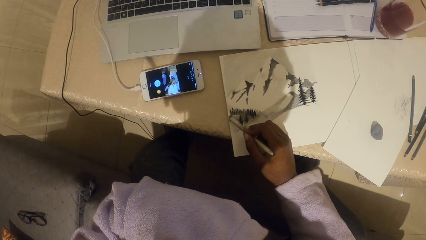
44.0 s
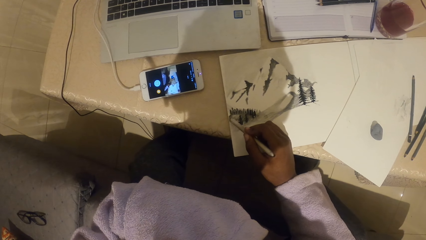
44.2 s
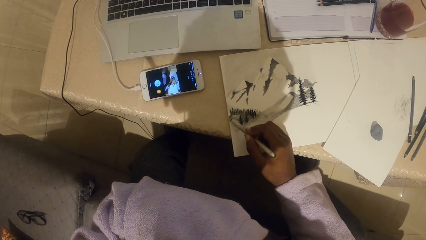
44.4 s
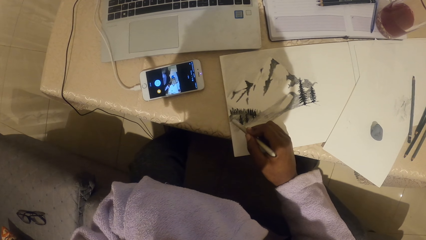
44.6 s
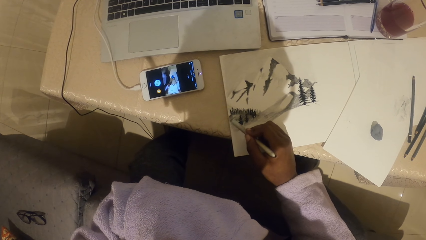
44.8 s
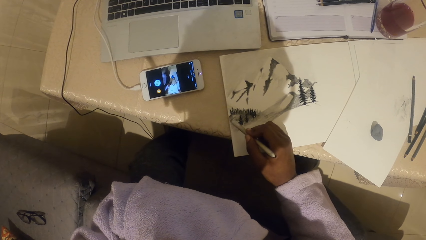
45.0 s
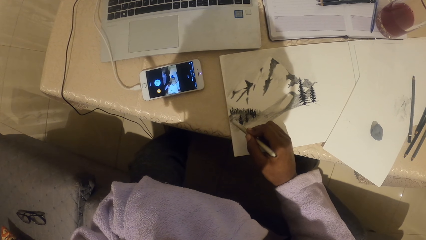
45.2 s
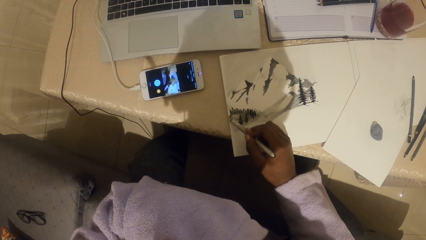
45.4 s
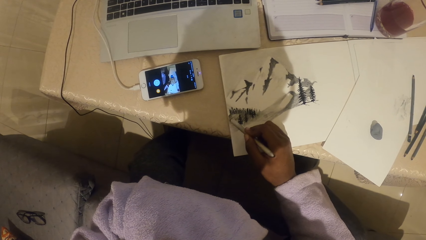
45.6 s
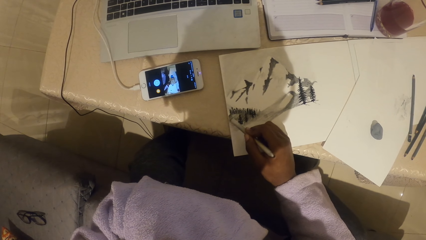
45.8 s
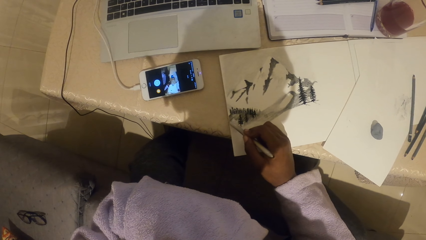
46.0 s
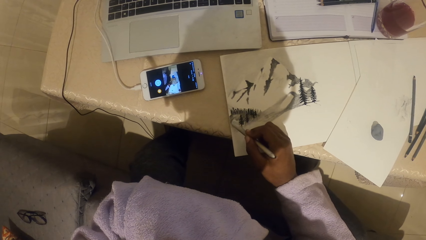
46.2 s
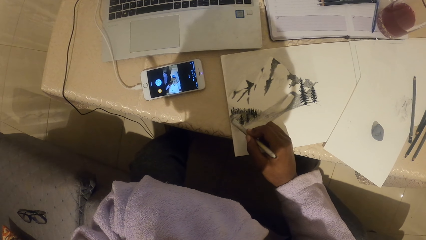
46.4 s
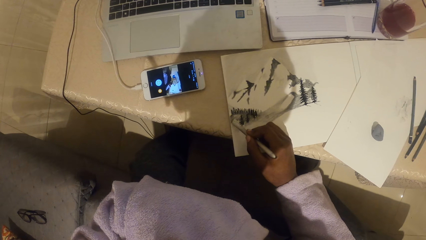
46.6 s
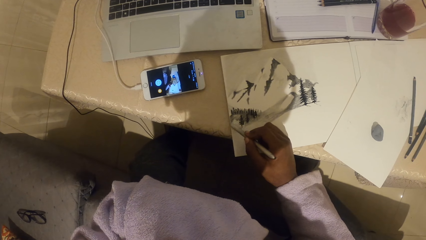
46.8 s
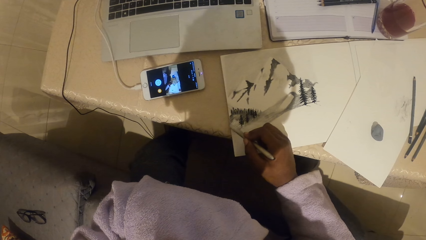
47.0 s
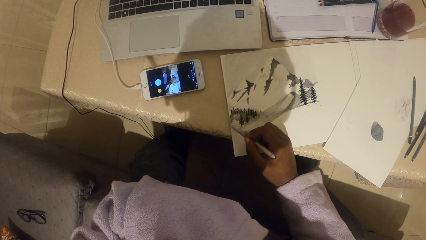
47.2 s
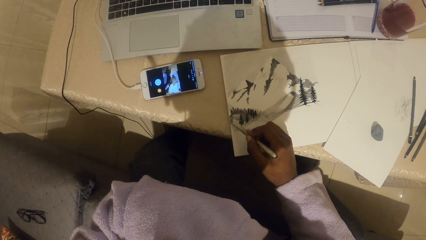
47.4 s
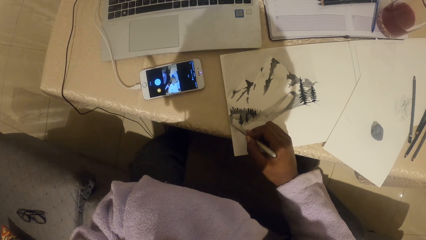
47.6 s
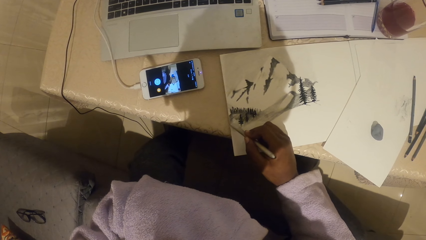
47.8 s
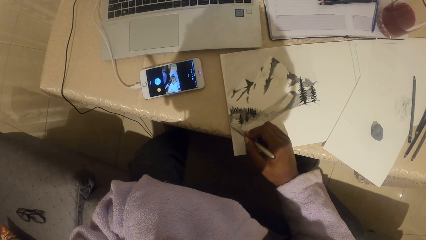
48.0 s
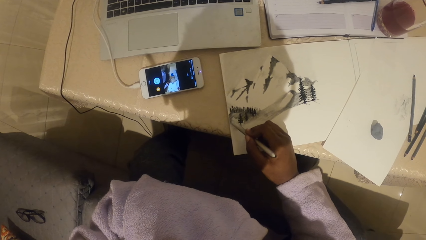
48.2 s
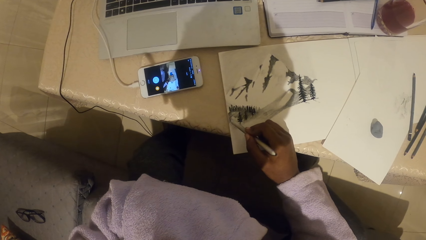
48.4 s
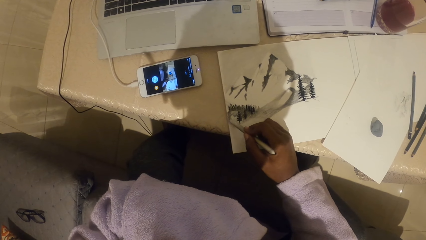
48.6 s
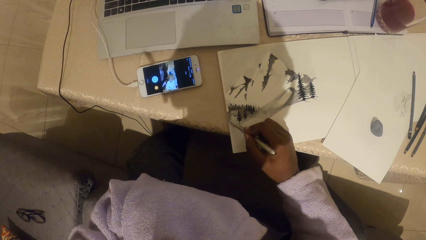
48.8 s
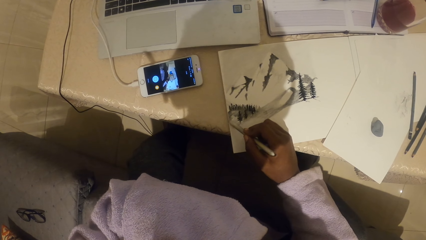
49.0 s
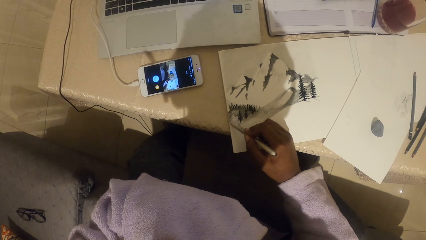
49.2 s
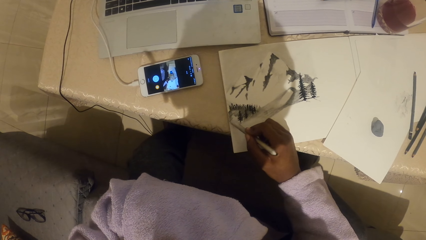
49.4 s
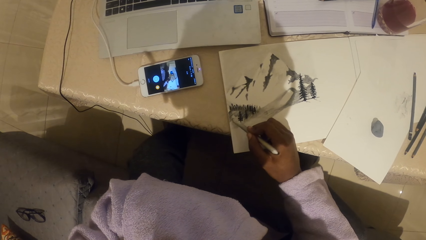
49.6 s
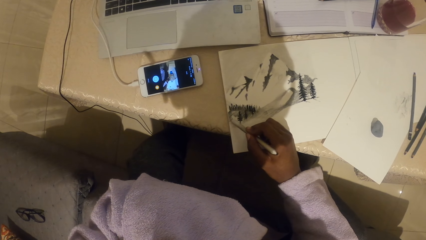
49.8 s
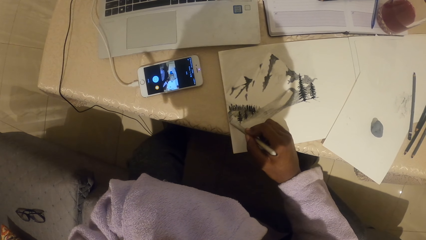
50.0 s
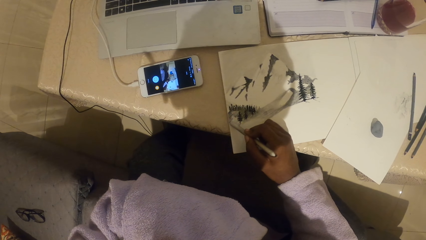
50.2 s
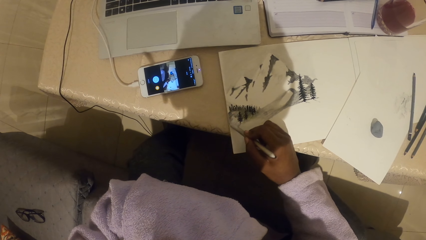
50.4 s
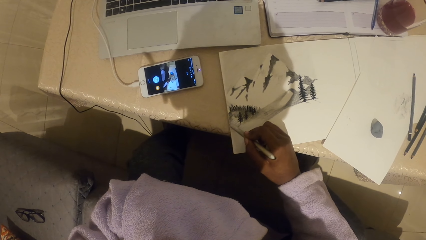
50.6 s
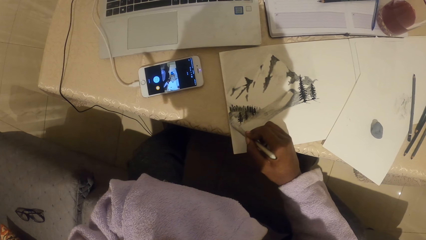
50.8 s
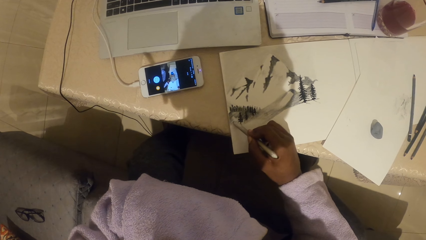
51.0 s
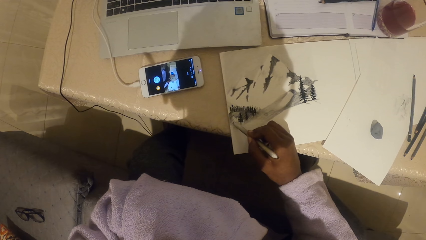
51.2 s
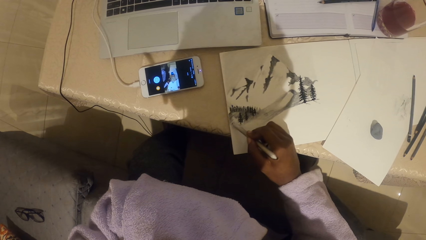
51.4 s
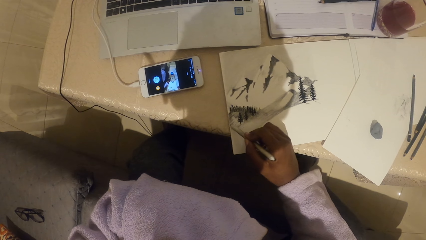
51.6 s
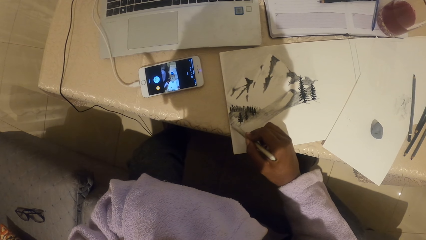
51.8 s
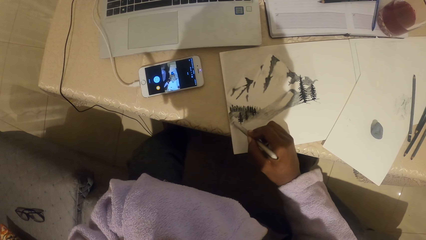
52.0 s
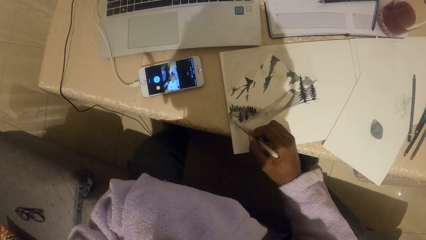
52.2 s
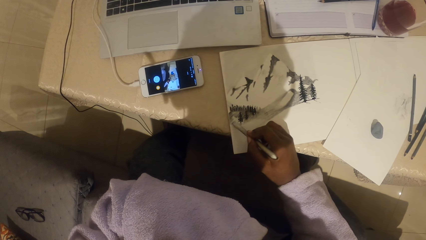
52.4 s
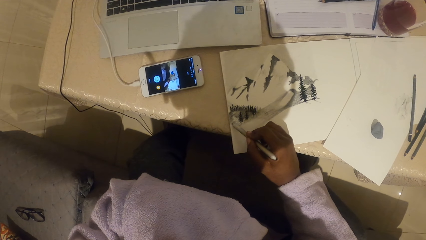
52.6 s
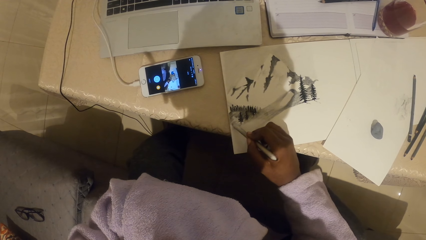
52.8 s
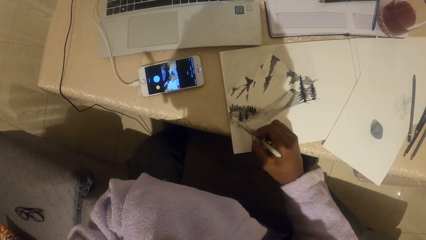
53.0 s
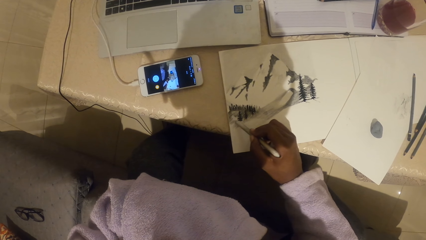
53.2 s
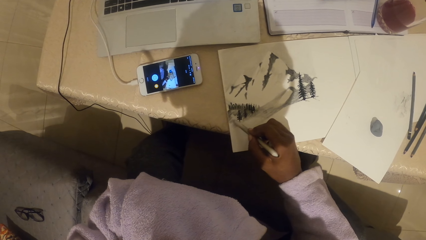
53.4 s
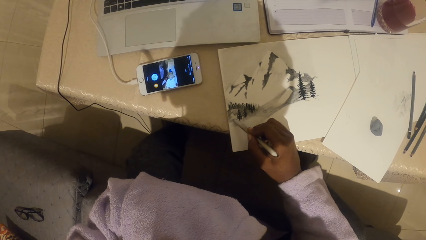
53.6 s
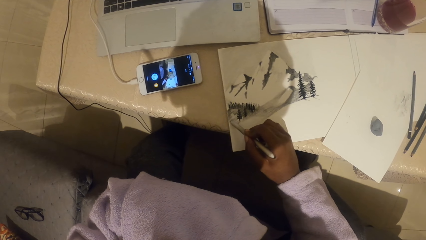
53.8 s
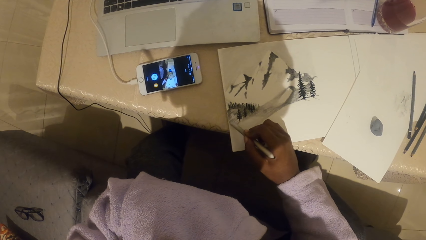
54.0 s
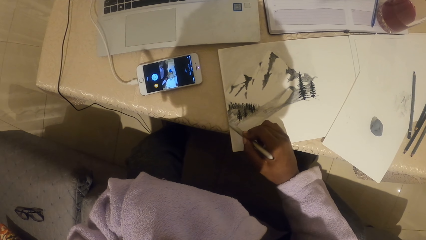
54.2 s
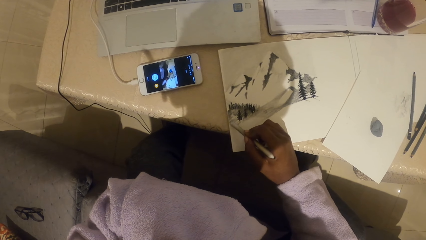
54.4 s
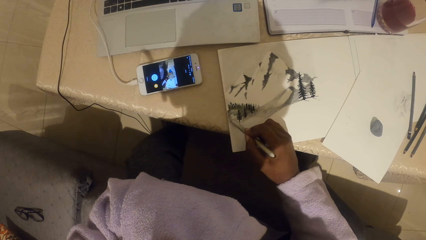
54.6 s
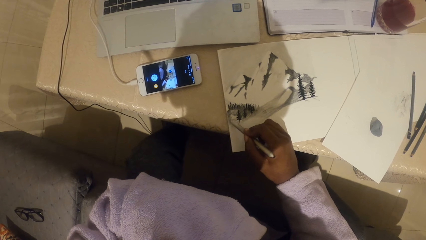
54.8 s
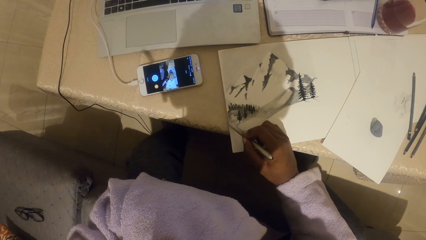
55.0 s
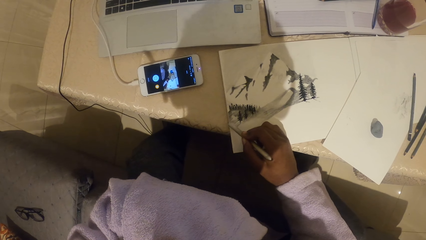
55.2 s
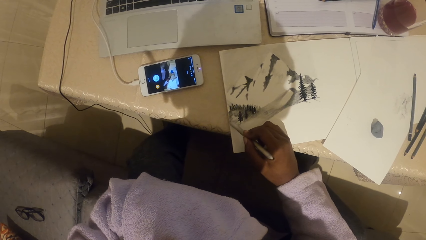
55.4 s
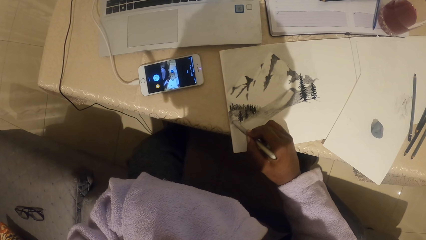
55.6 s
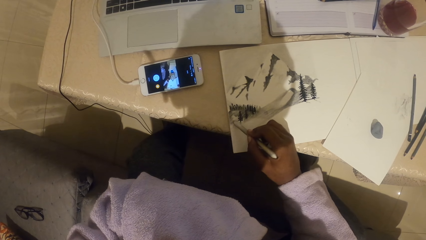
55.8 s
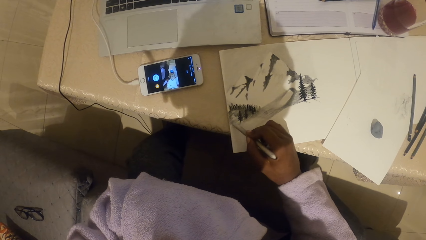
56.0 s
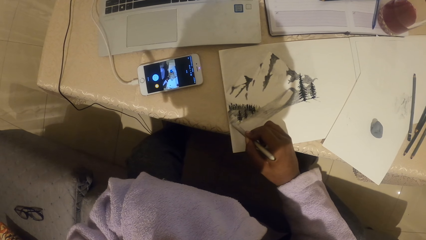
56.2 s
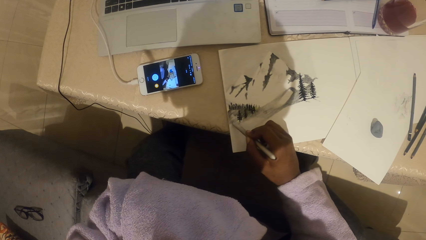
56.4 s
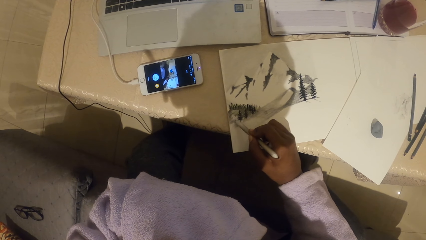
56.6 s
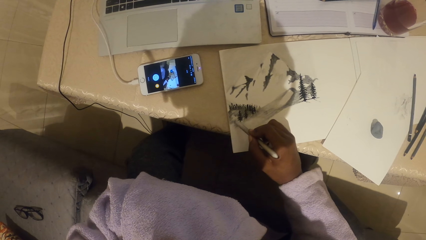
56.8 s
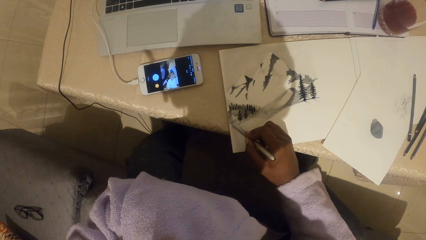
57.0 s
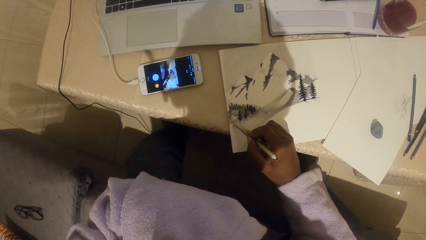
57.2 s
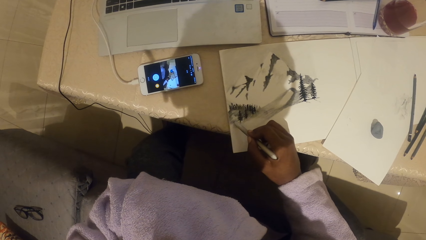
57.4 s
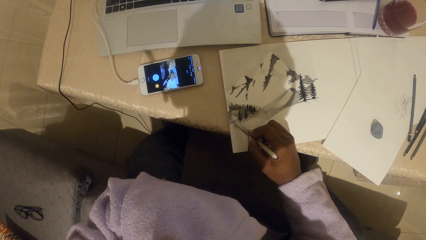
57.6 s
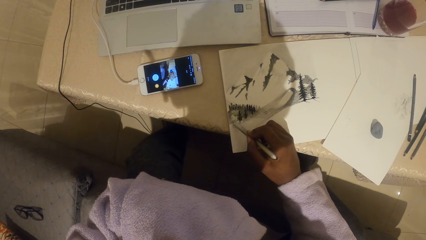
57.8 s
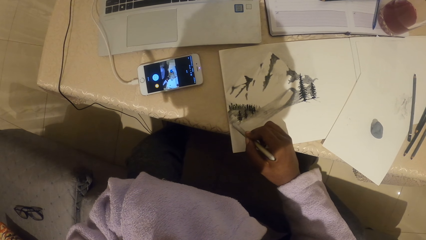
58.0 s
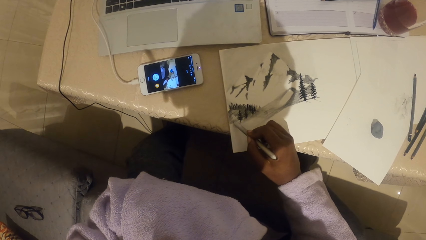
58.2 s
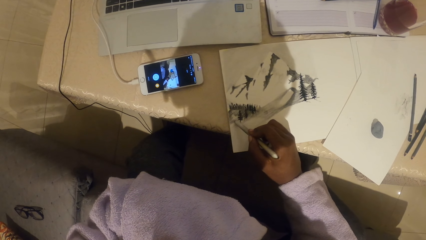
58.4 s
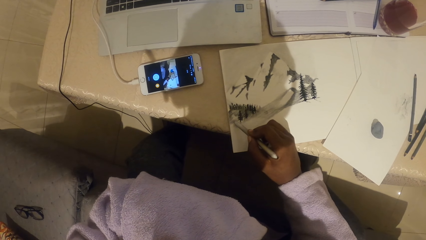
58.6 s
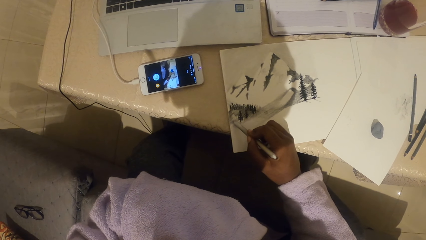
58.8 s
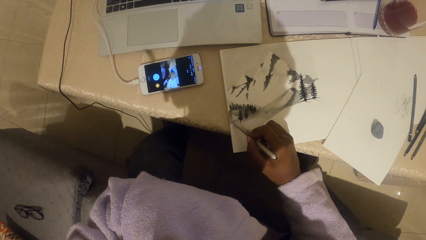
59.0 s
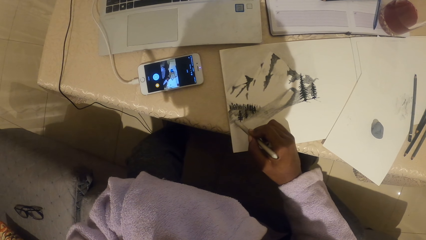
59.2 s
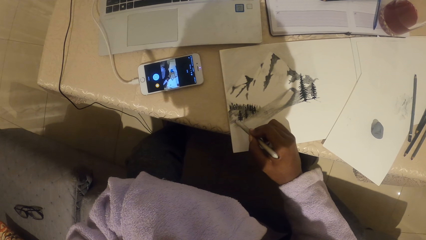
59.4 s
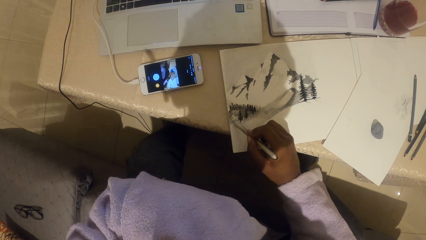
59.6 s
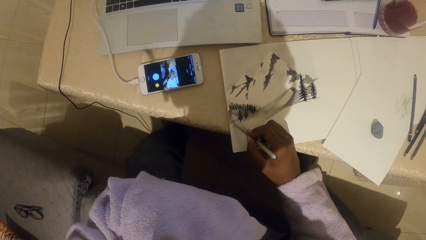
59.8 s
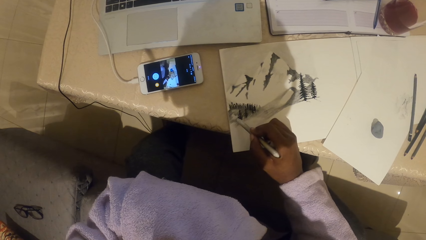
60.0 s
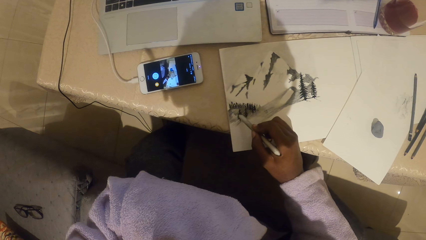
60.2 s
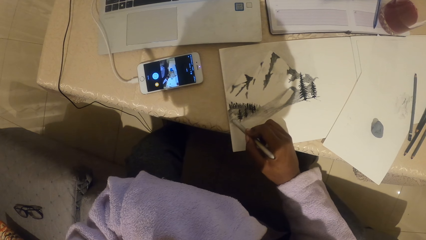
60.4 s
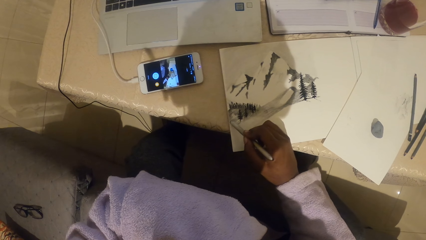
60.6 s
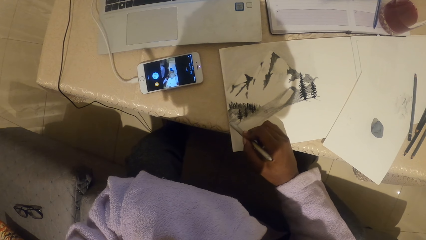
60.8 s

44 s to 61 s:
The camera wearer colors the picture.
